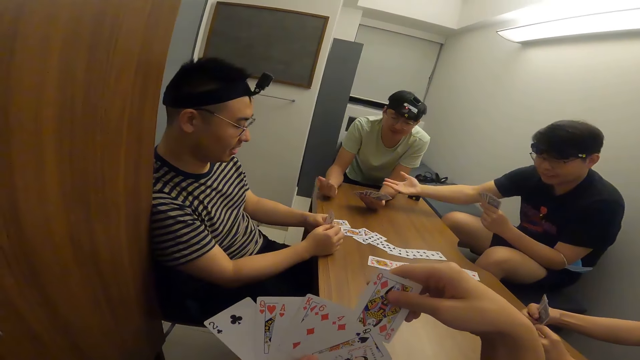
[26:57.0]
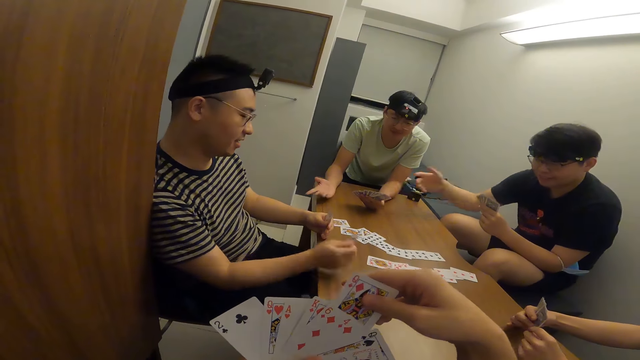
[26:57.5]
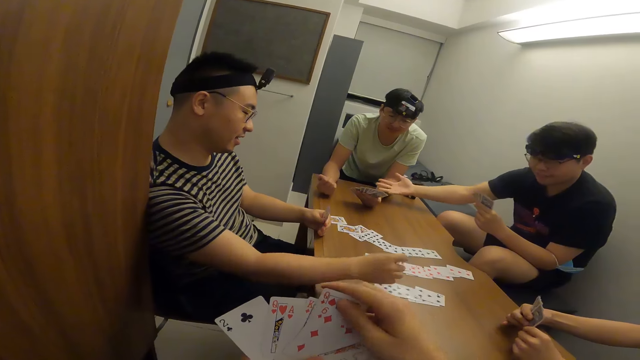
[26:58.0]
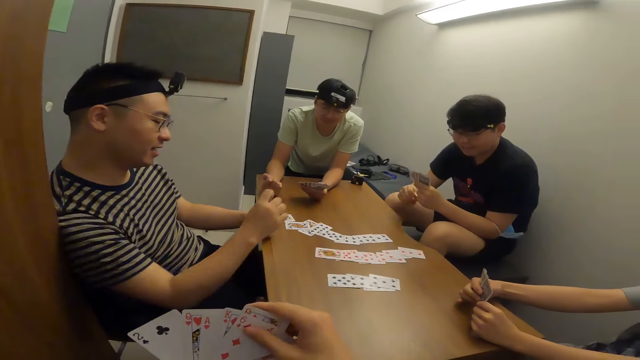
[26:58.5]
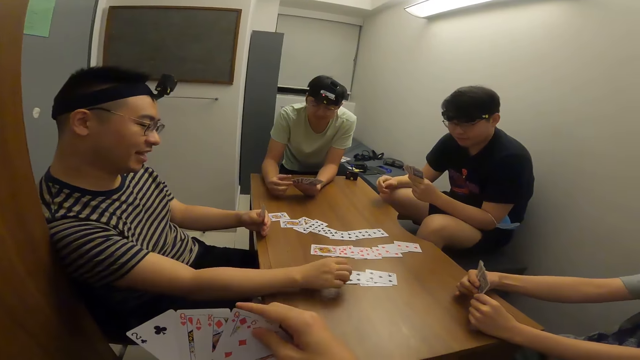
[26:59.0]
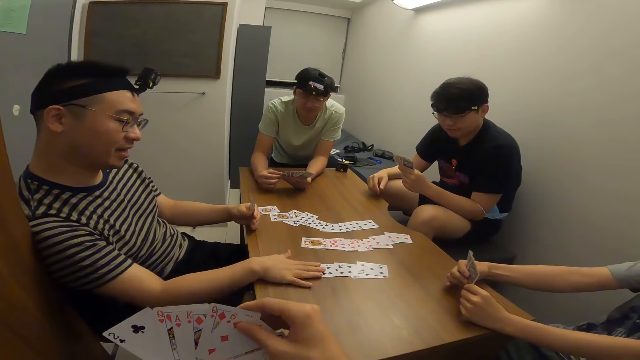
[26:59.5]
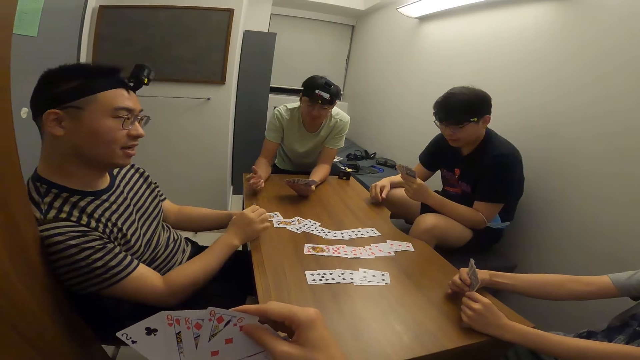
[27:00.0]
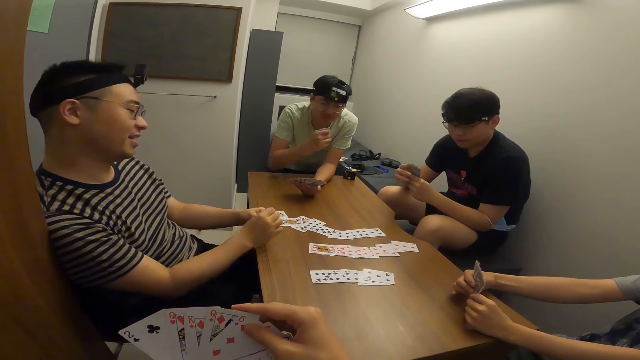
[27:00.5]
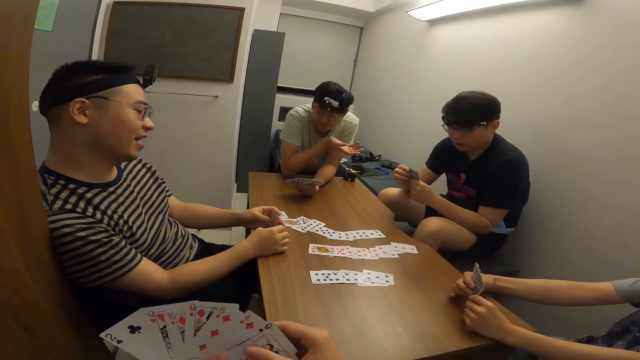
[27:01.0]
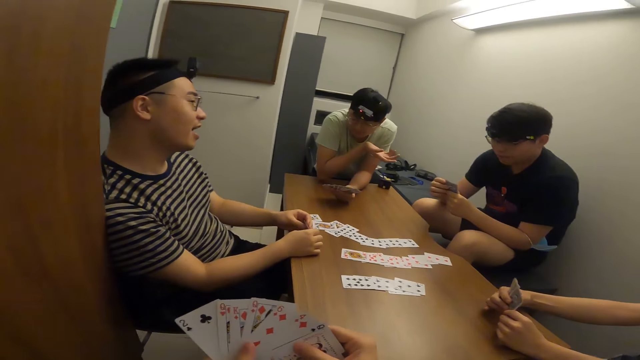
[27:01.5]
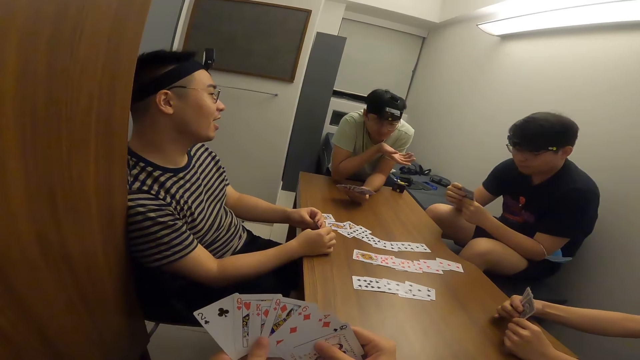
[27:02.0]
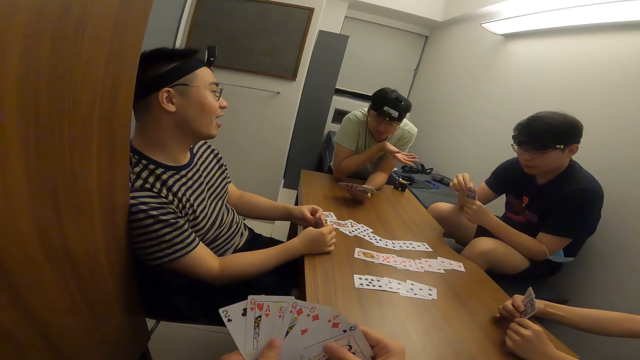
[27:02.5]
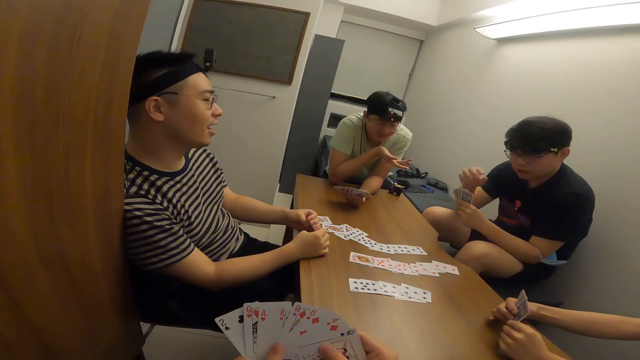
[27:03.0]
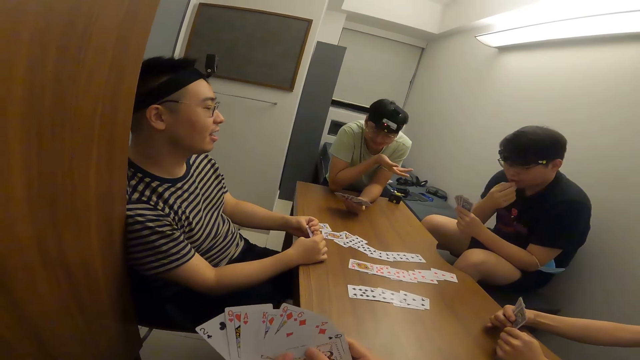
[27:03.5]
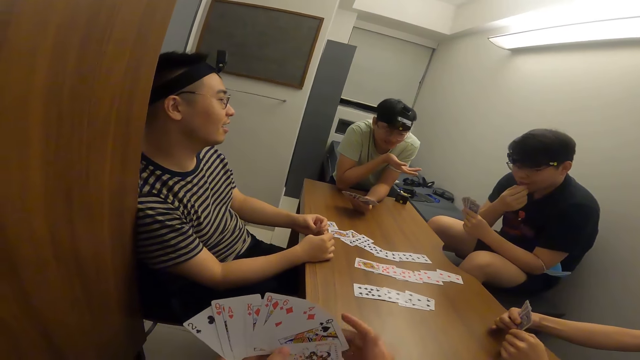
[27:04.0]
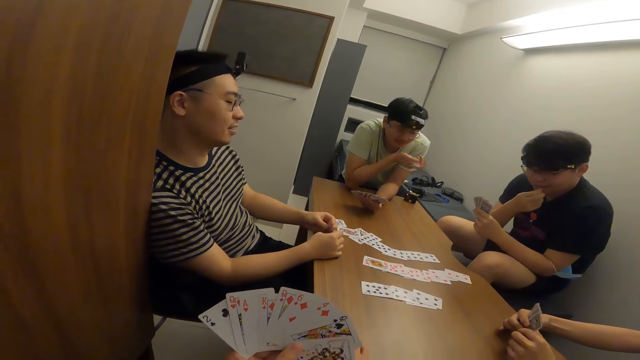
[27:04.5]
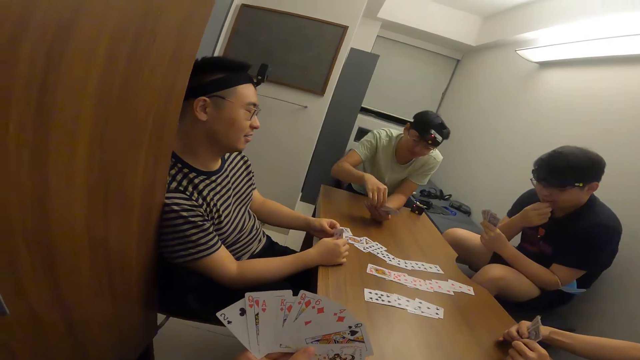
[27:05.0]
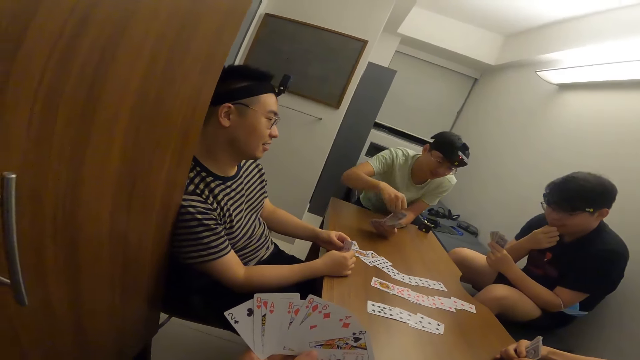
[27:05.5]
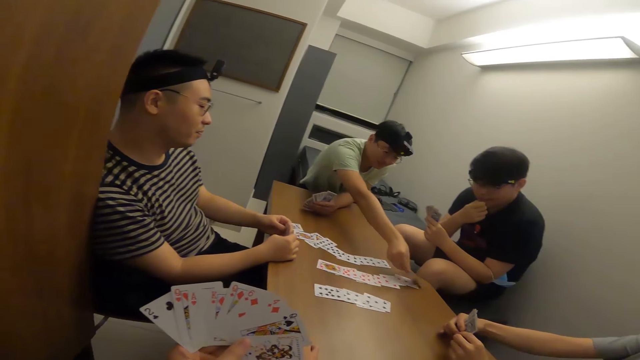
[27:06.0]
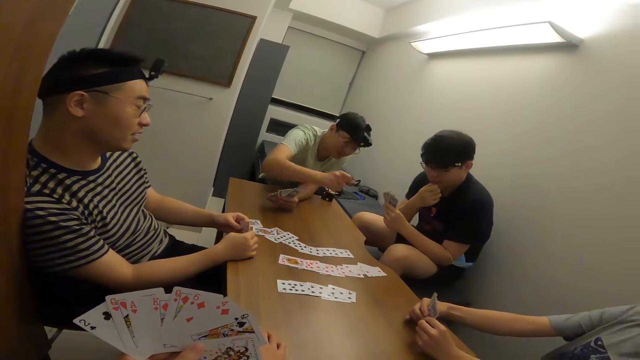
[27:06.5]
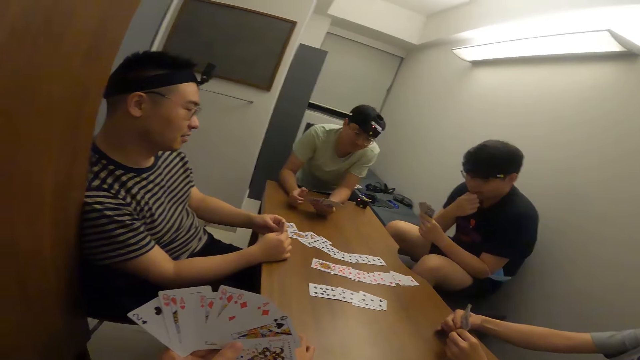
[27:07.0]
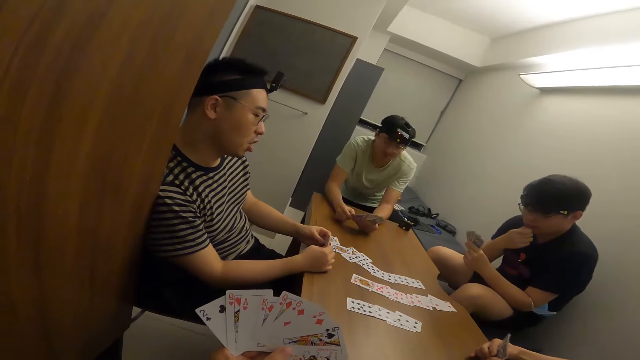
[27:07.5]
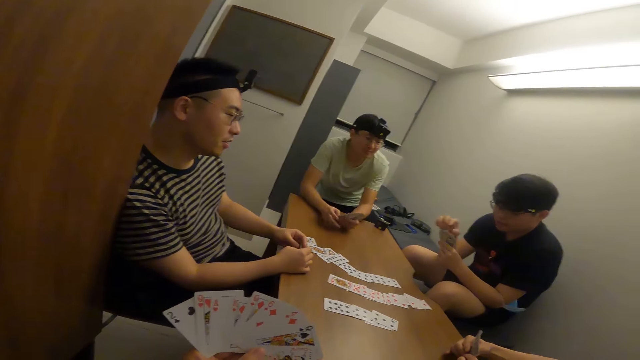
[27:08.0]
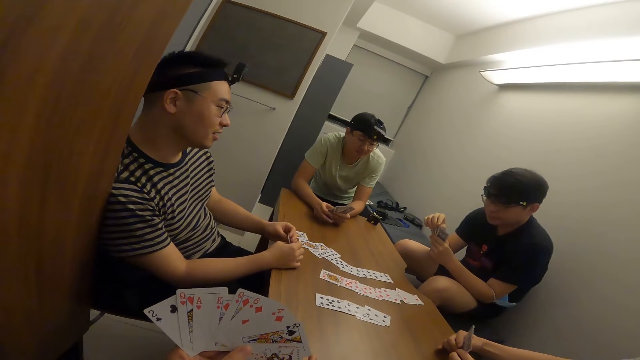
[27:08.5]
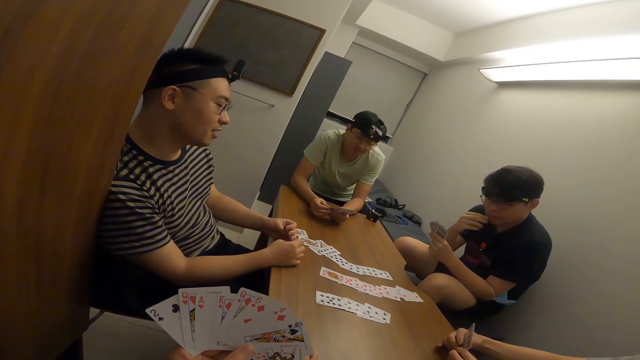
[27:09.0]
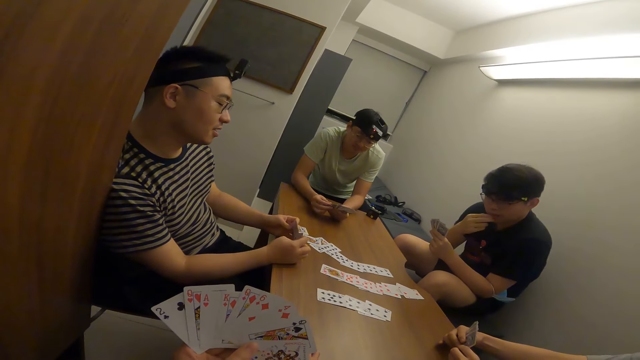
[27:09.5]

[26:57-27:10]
The camera wearer shuffles his cards. A man places a card on the table with his right hand. Another man places a card on the table with his right hand.

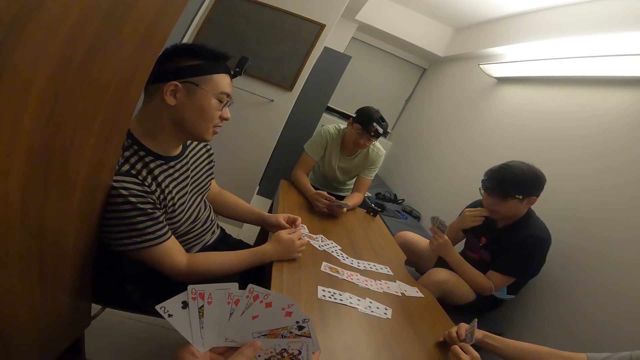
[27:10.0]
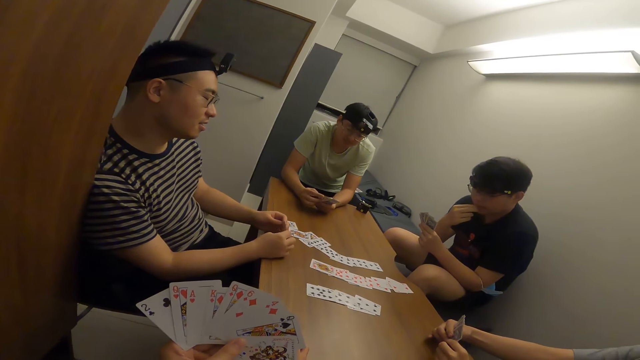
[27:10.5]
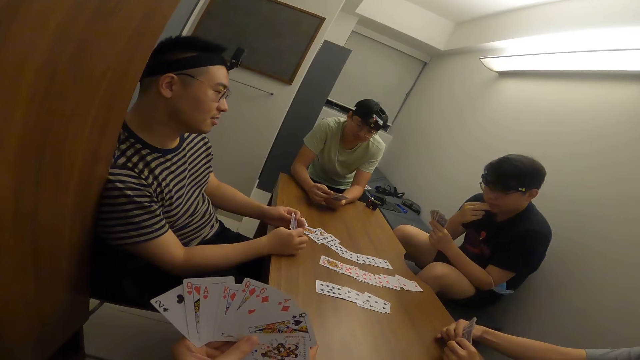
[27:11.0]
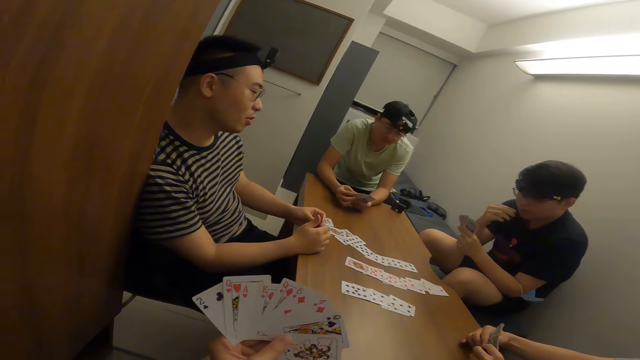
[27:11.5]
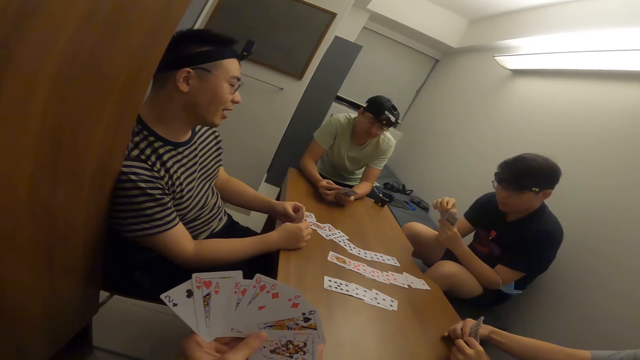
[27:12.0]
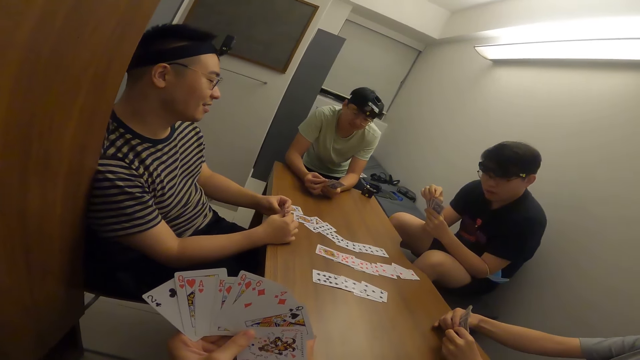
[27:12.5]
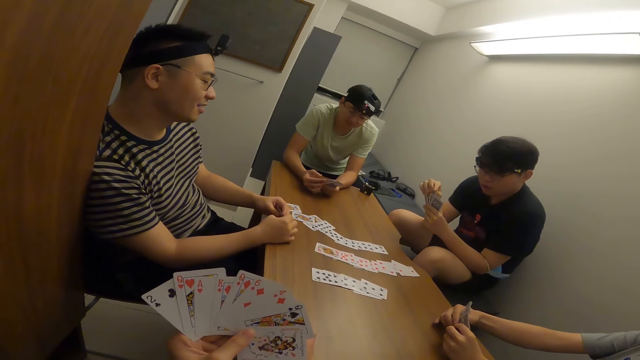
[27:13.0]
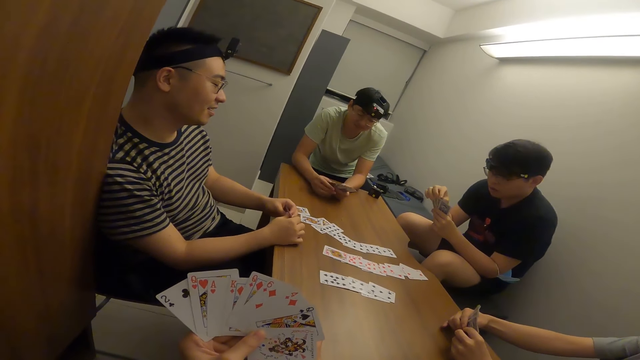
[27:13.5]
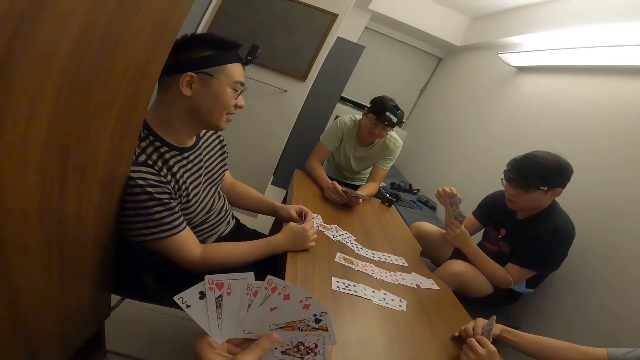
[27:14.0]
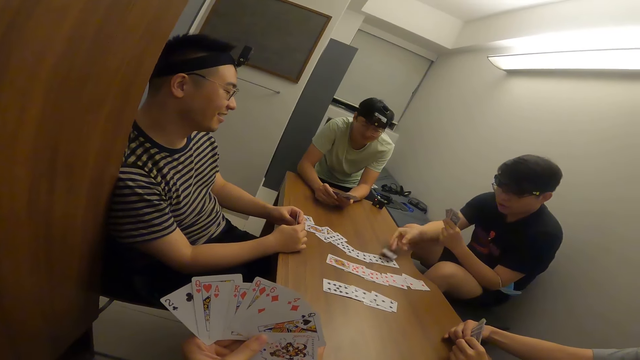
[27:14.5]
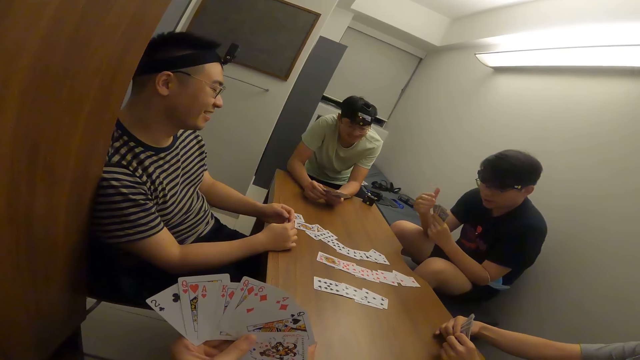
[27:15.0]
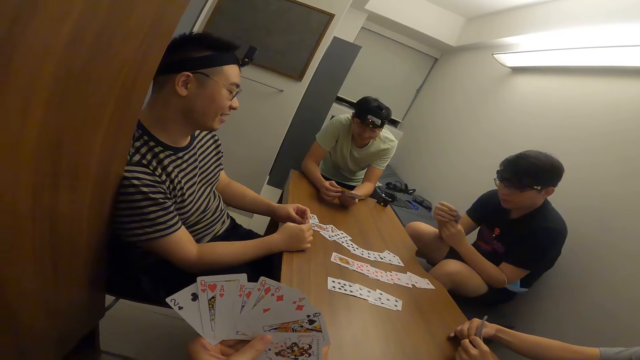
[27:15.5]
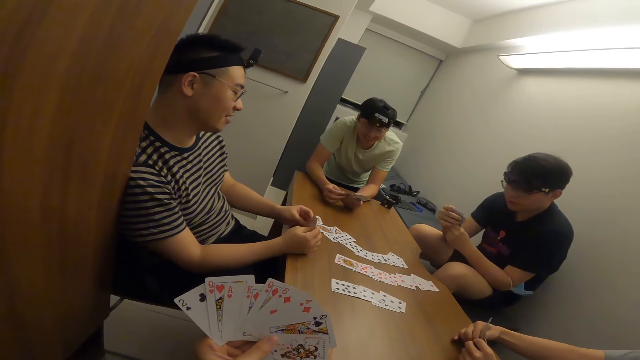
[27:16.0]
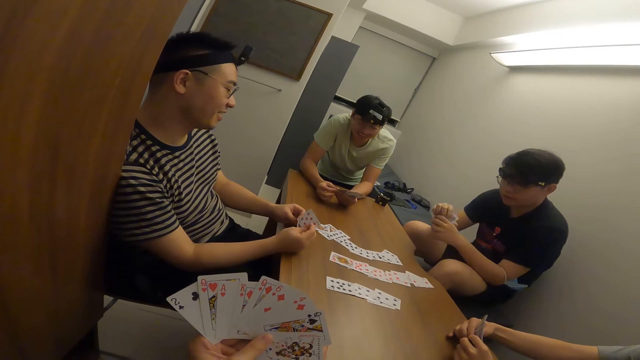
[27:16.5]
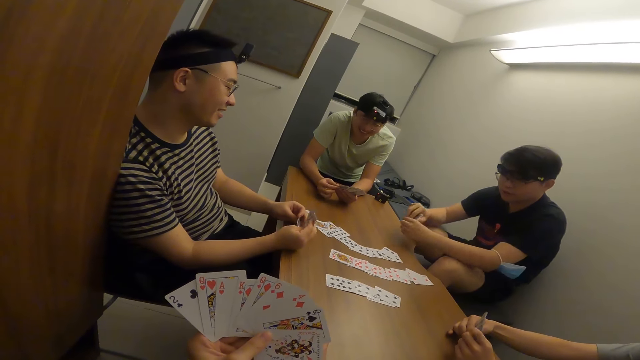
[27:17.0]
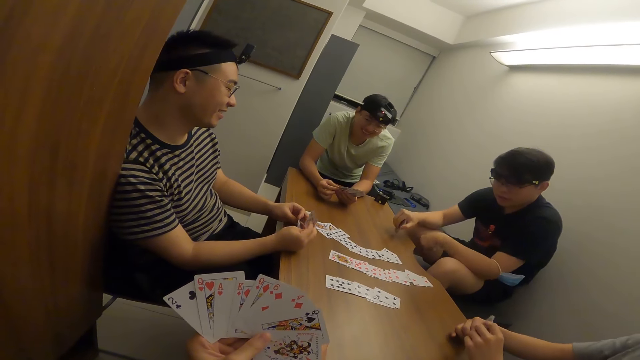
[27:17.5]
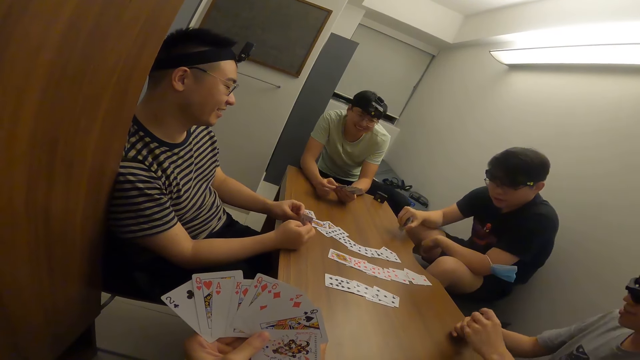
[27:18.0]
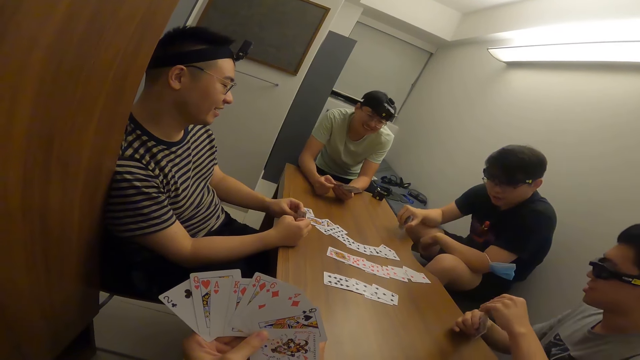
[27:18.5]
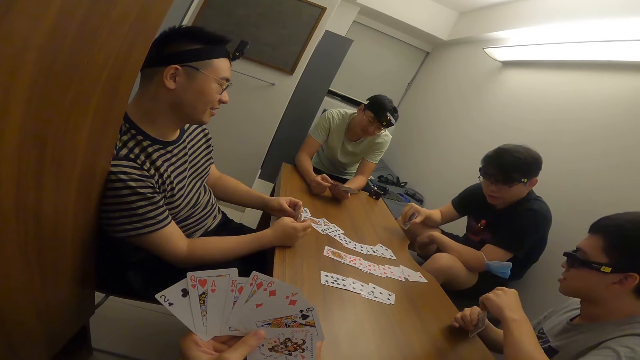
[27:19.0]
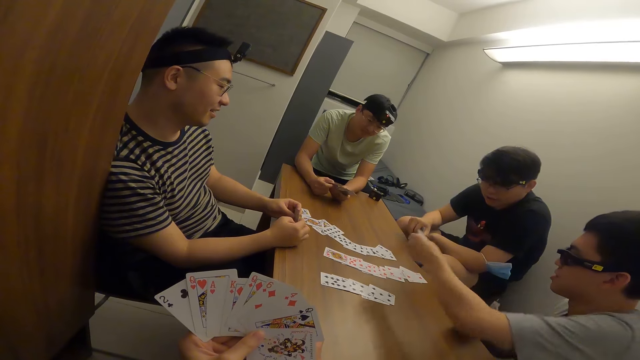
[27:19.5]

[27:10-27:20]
A man places a card on the table with his right hand. Another person shuffles his cards.
